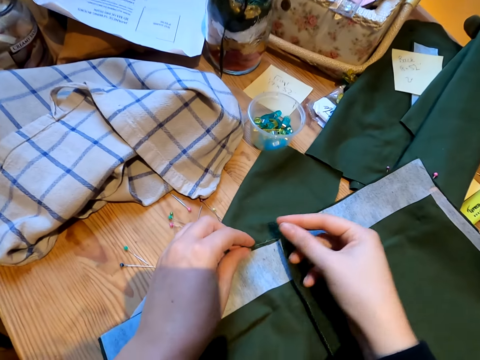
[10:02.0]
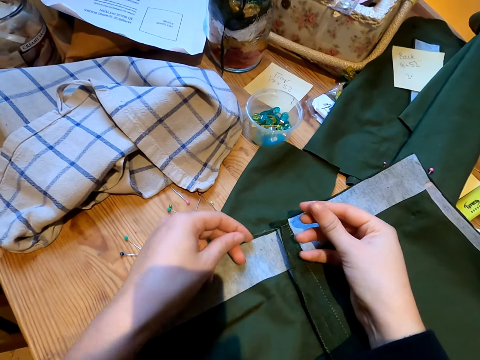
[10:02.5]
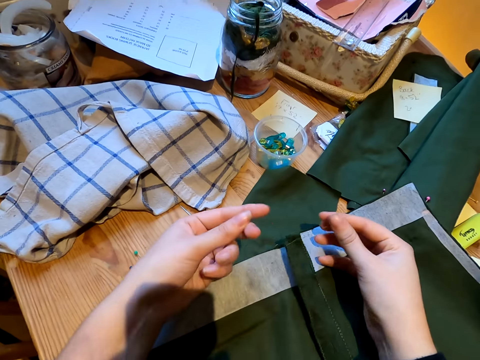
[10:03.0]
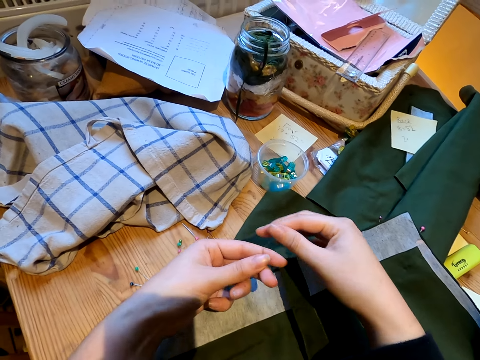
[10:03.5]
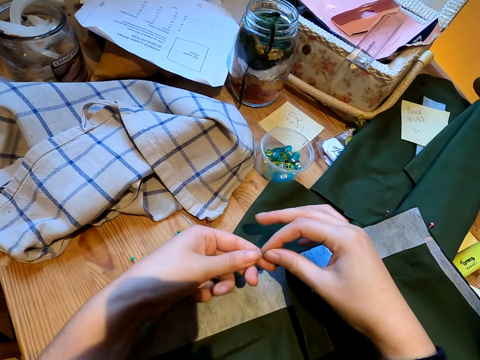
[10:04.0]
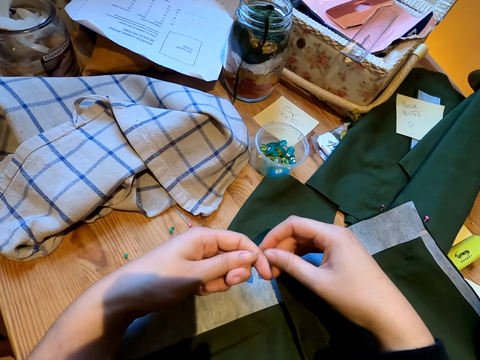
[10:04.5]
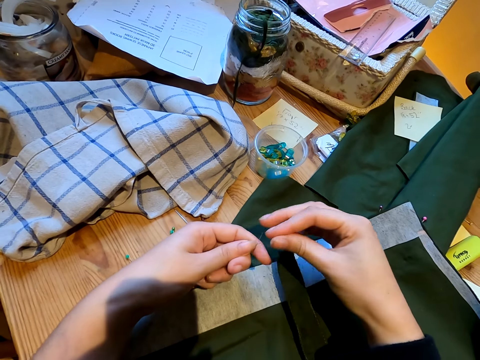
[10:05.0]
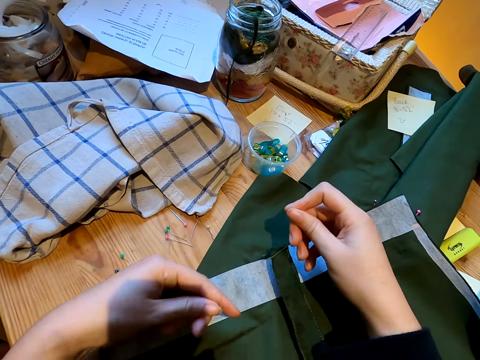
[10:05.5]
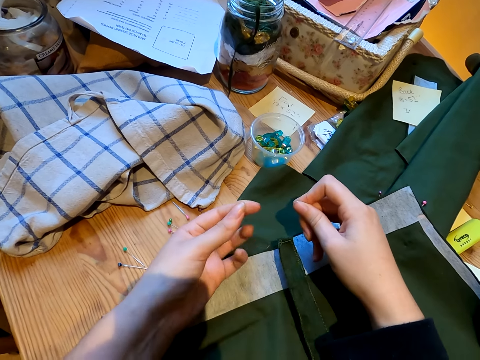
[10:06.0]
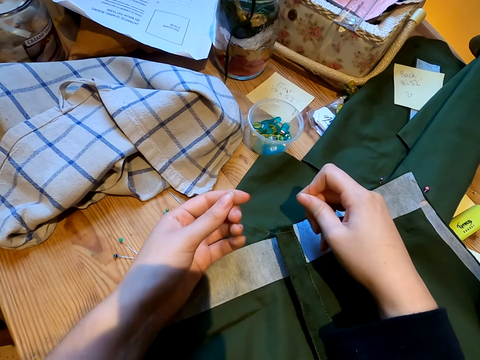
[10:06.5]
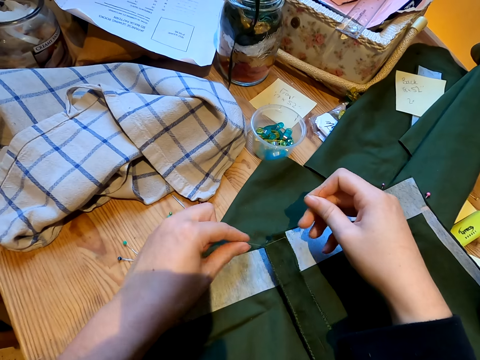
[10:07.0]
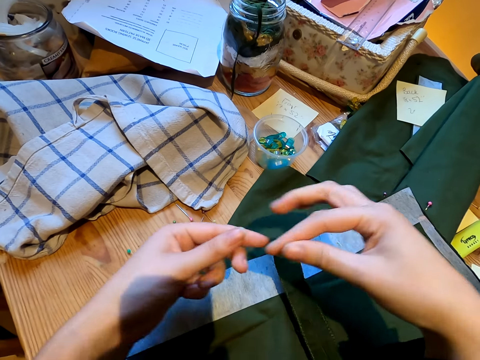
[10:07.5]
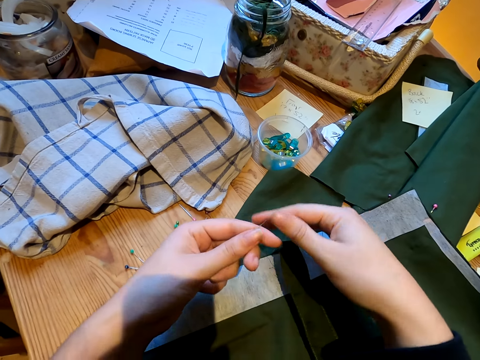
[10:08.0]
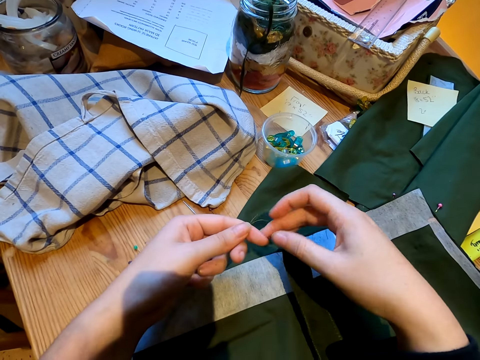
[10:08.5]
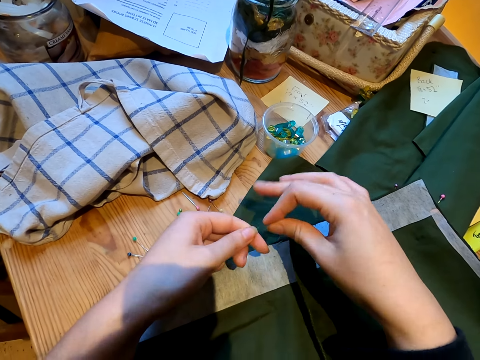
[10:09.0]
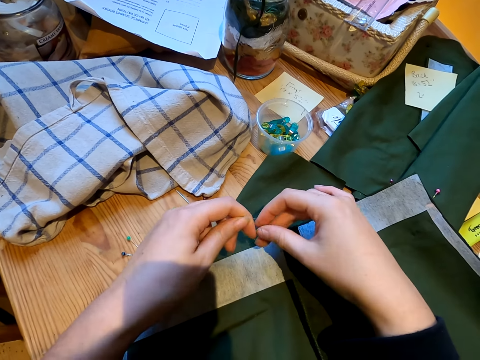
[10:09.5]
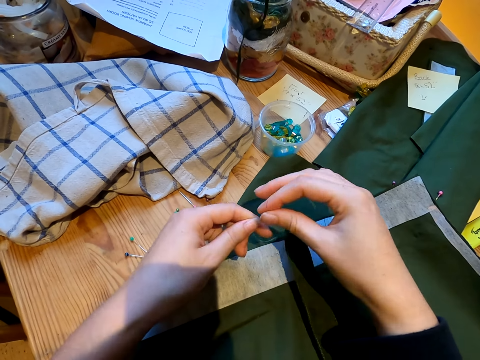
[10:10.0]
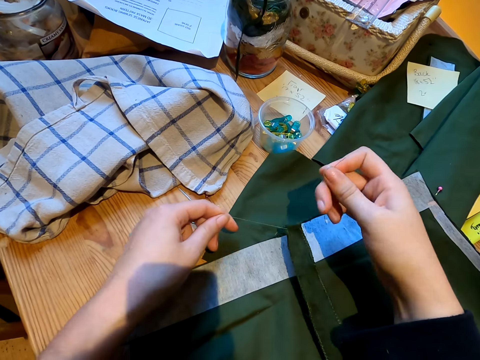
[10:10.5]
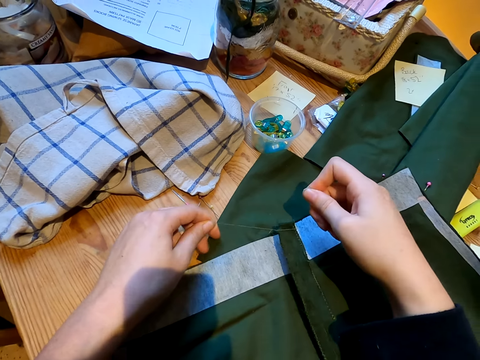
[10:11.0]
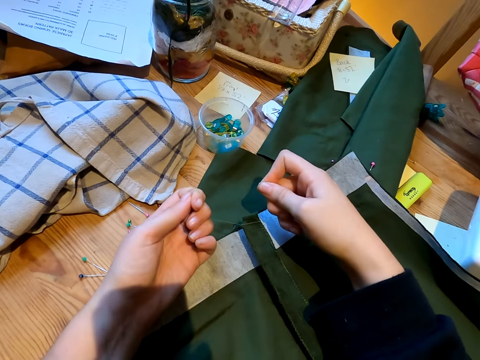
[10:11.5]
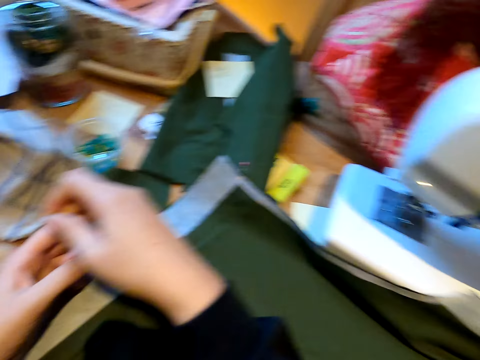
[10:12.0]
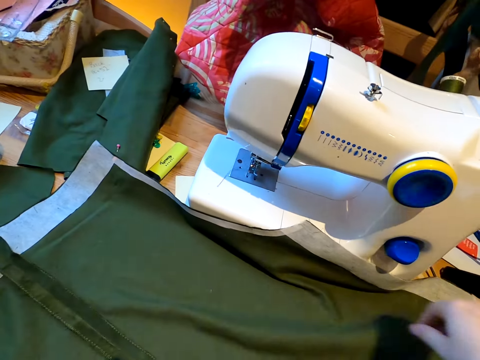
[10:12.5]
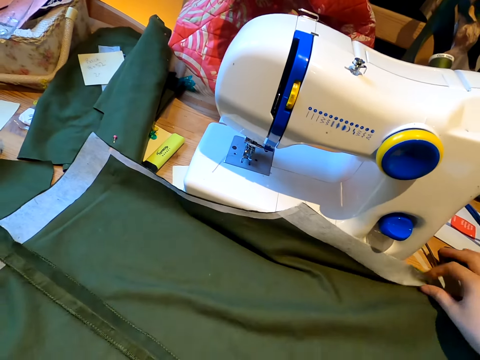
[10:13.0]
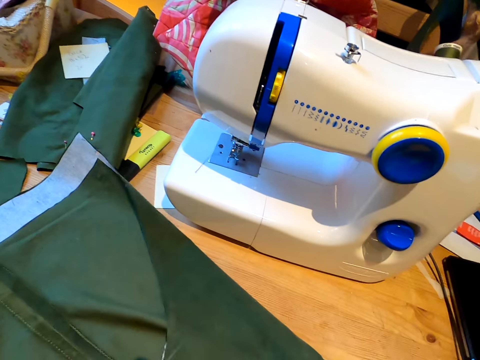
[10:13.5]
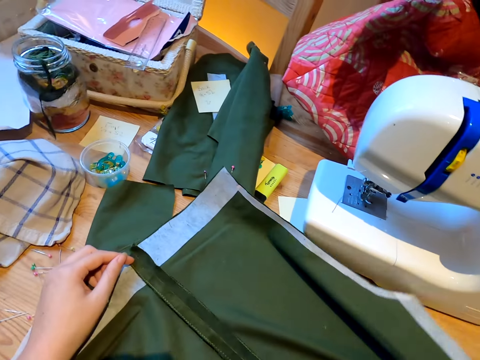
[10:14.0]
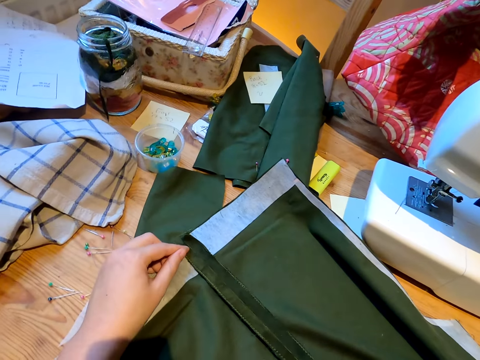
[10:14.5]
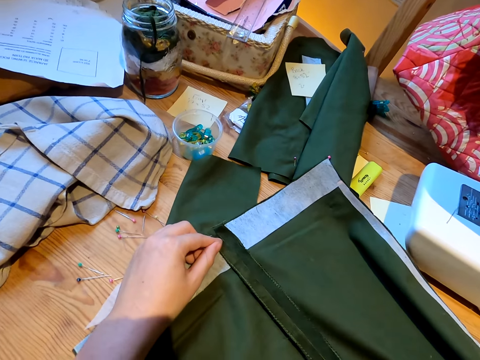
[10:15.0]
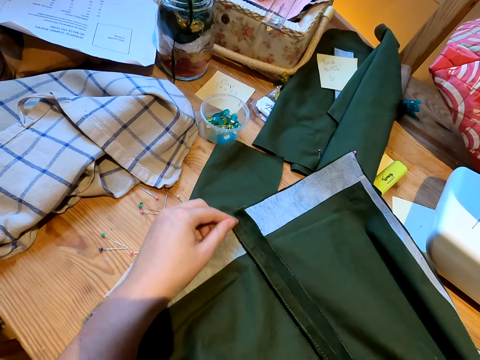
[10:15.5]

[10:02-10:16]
The camera wearer straightens the cloth. They tie the thread on the cloth. They fasten the cloth.

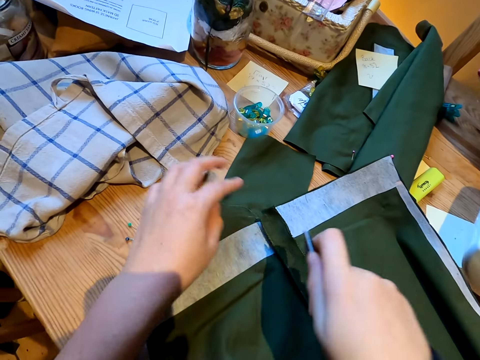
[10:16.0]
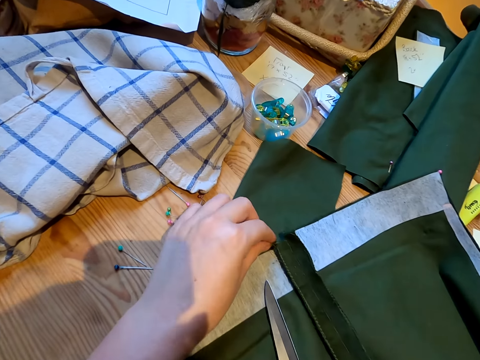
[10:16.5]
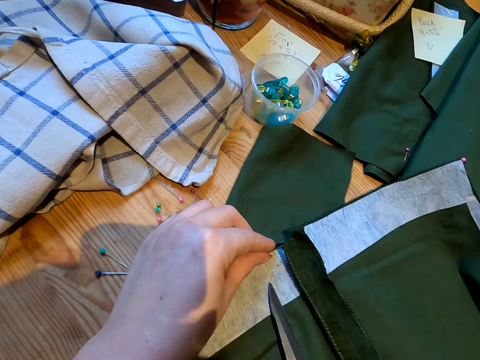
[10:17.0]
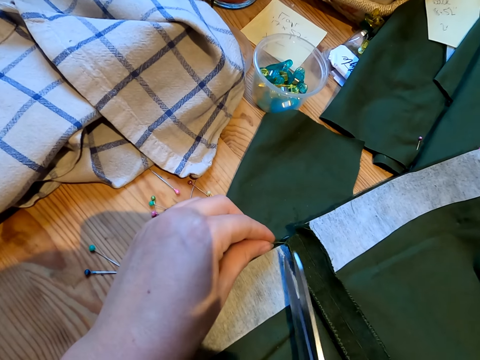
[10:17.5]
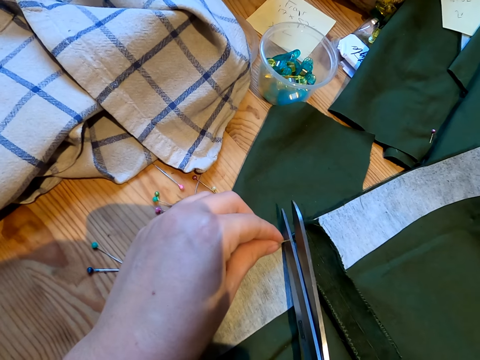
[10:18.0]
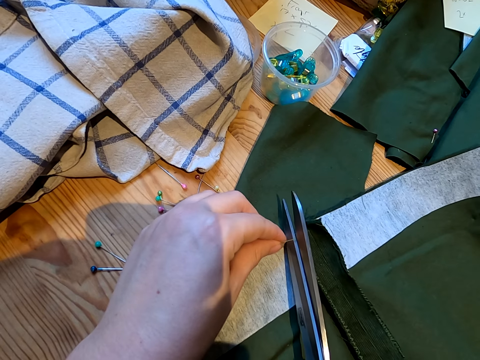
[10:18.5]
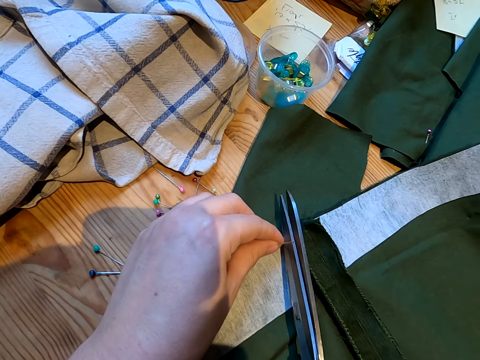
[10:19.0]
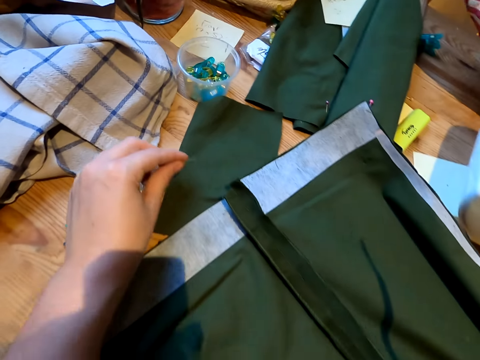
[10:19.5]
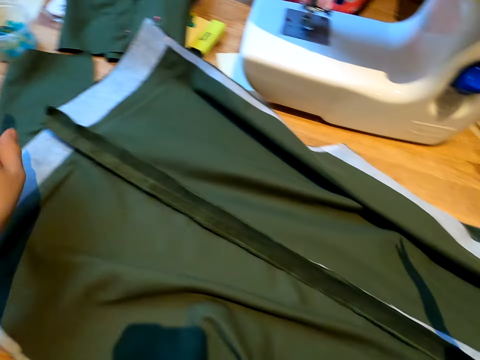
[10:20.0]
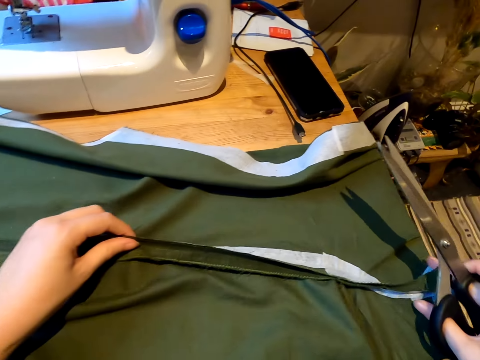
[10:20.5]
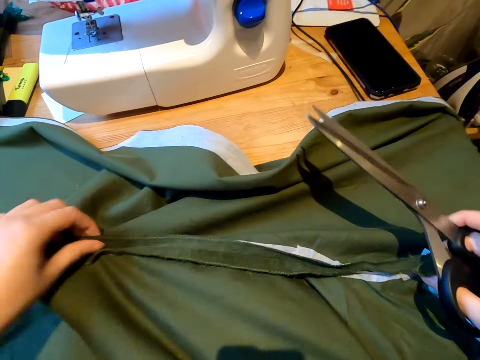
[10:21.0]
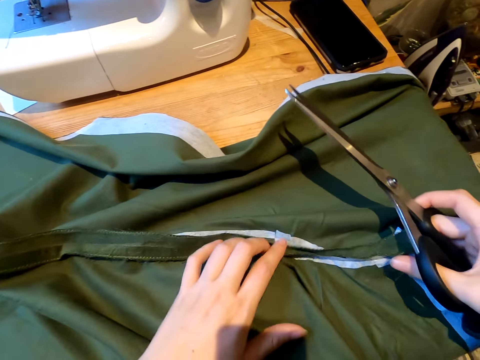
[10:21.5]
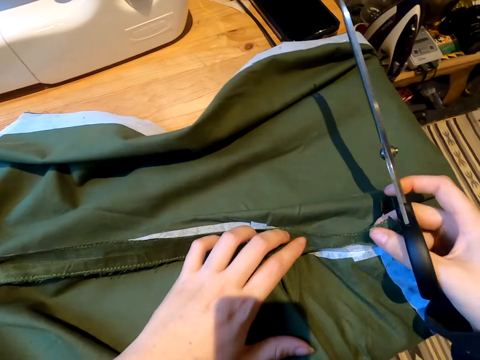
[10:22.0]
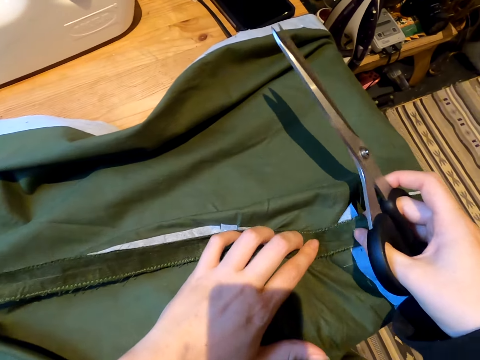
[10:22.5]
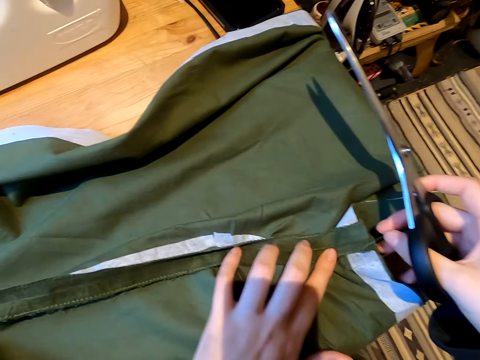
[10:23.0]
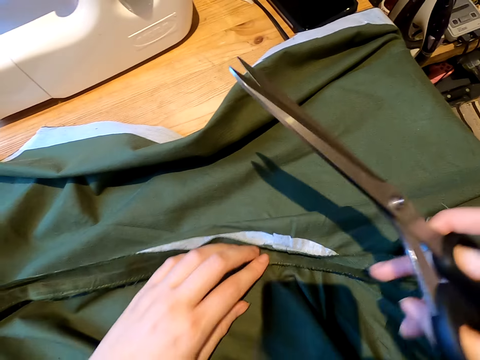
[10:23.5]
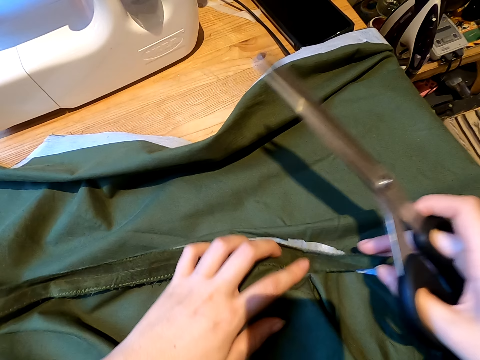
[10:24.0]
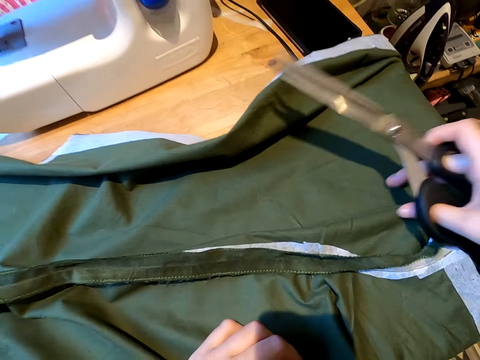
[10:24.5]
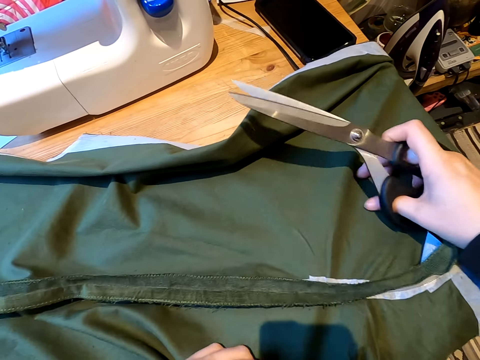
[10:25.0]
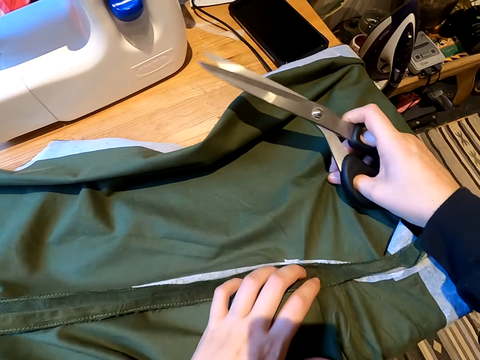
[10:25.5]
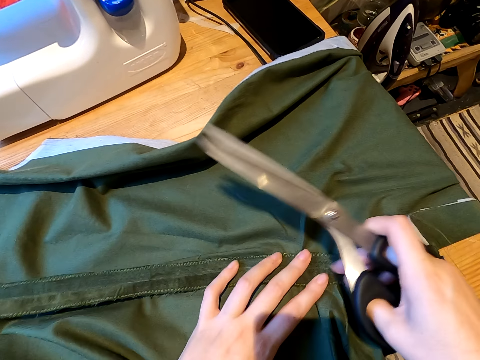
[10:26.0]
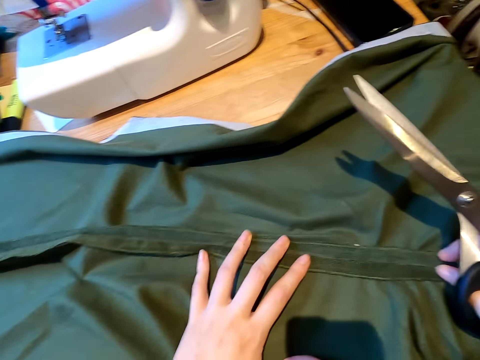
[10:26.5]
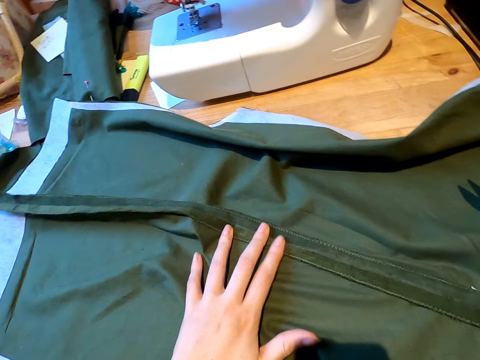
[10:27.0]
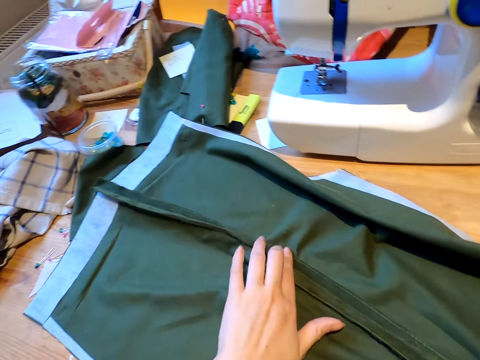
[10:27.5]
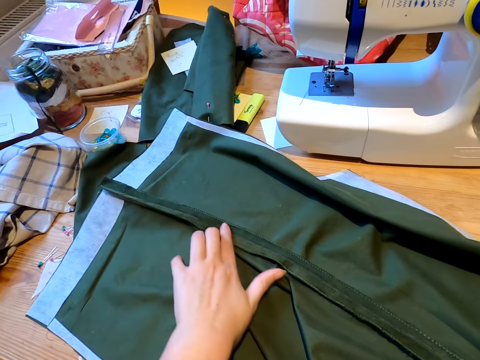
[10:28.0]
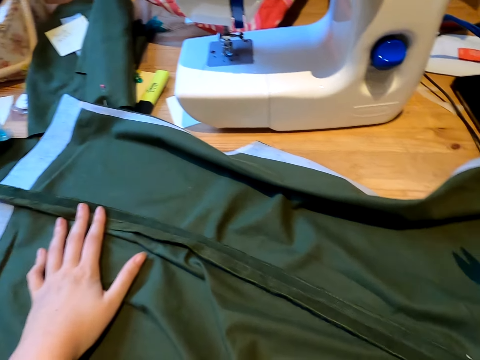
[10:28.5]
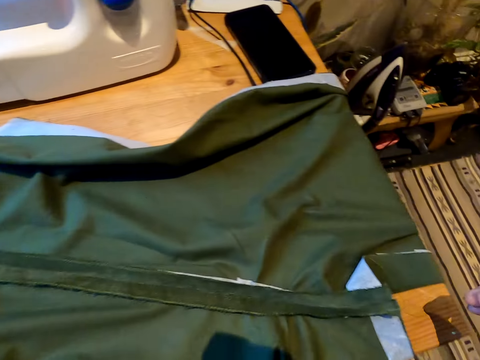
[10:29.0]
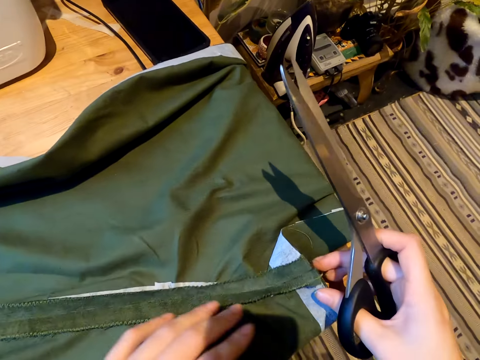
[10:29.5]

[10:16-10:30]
The camera wearer cuts the thread with scissors. They straighten the edge of the cloth.
